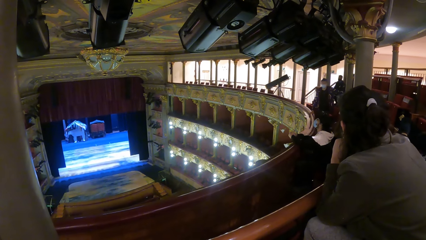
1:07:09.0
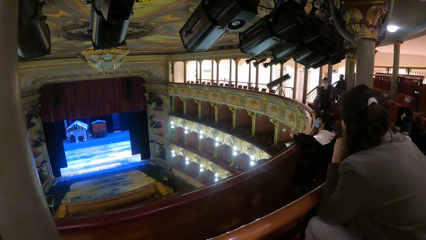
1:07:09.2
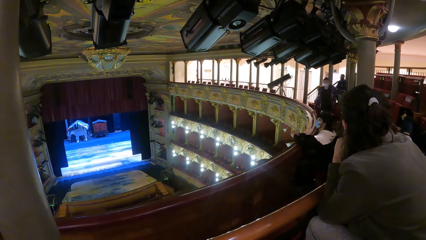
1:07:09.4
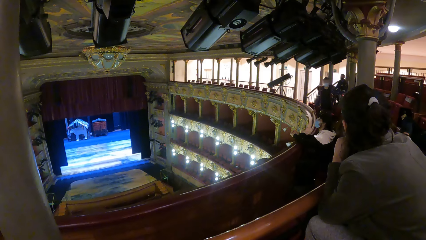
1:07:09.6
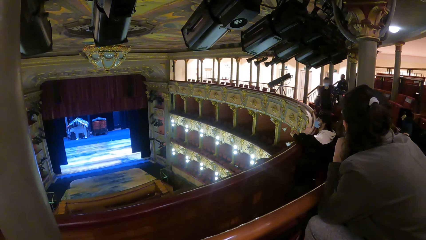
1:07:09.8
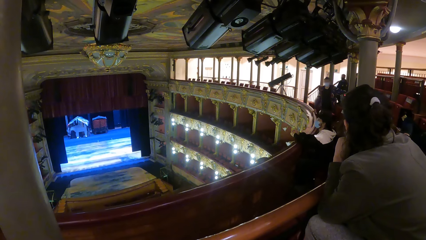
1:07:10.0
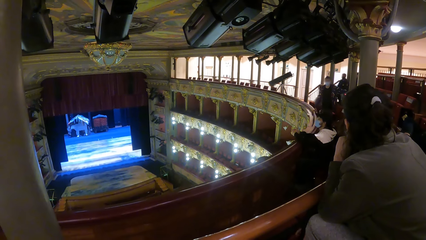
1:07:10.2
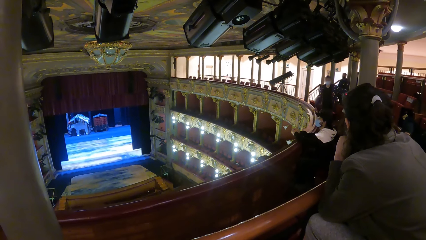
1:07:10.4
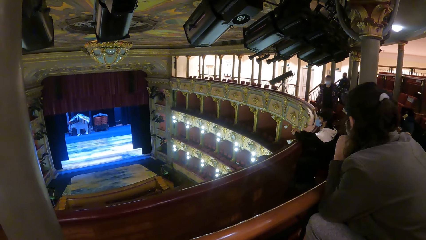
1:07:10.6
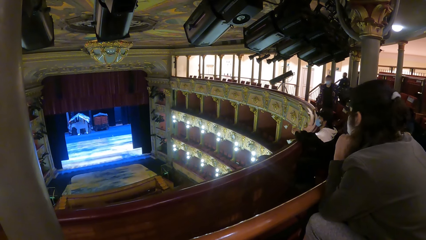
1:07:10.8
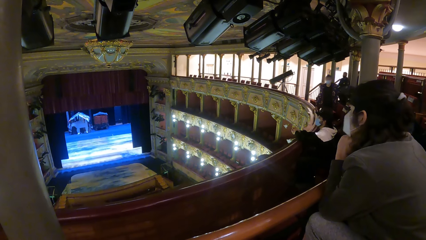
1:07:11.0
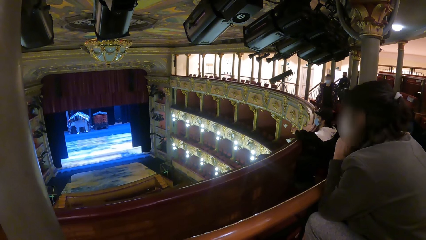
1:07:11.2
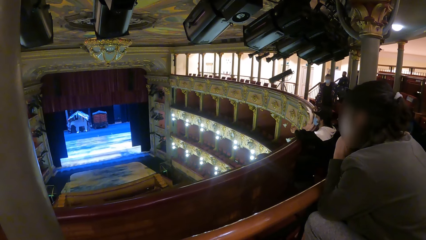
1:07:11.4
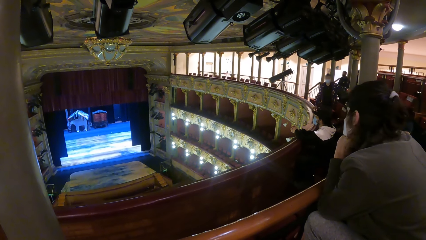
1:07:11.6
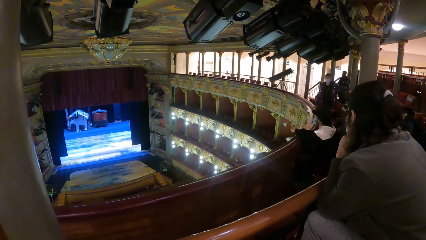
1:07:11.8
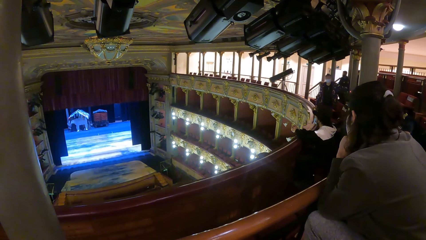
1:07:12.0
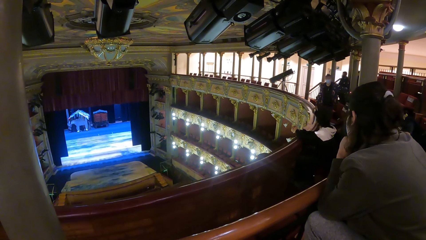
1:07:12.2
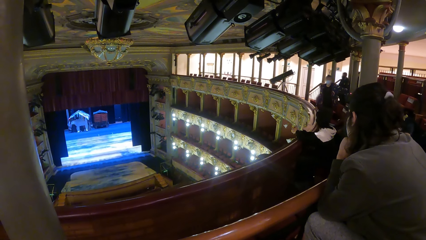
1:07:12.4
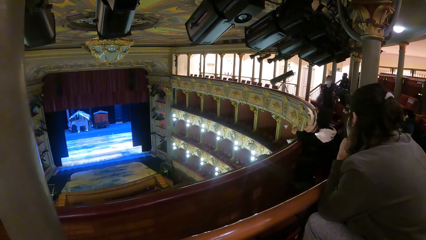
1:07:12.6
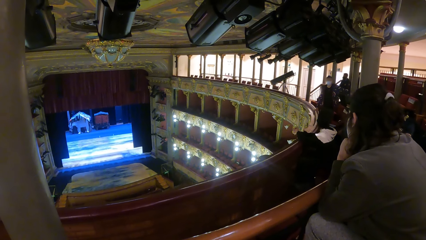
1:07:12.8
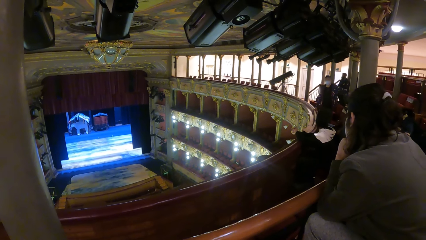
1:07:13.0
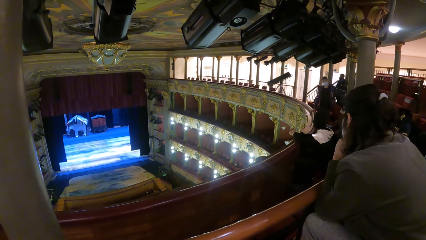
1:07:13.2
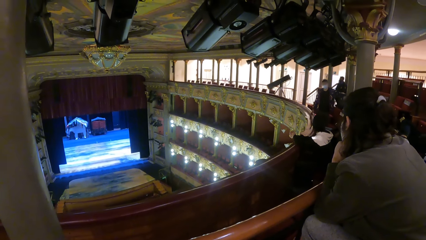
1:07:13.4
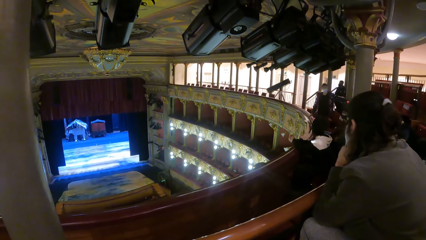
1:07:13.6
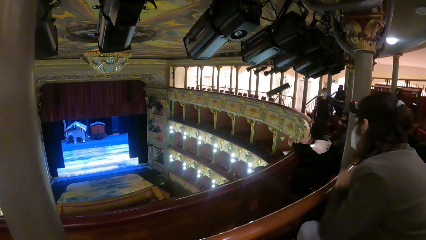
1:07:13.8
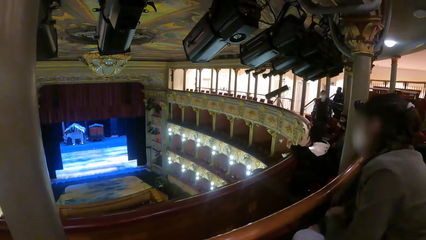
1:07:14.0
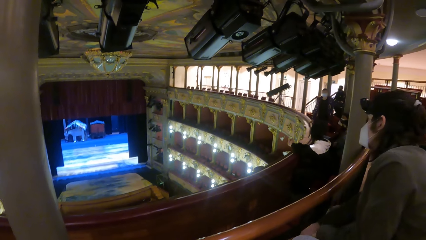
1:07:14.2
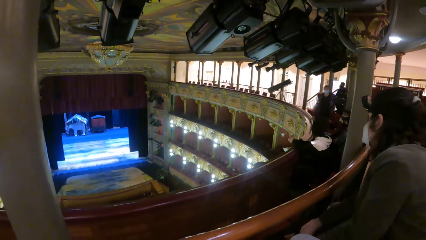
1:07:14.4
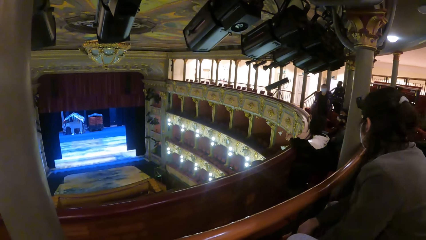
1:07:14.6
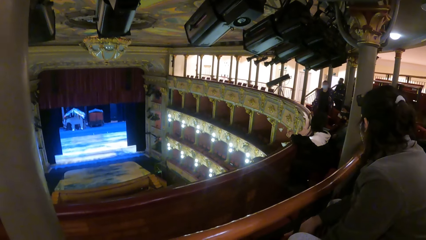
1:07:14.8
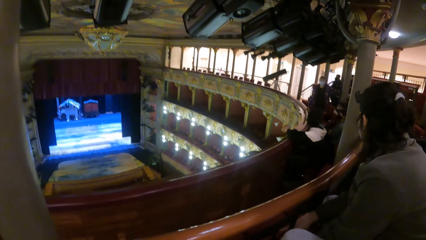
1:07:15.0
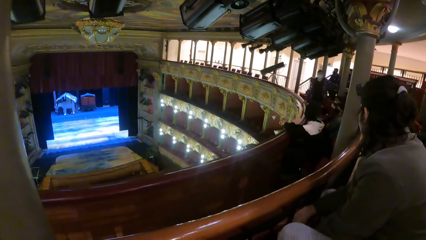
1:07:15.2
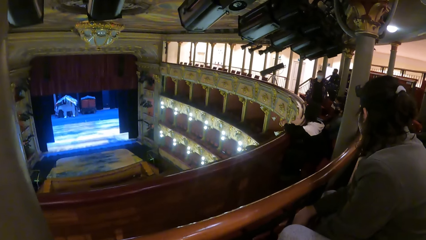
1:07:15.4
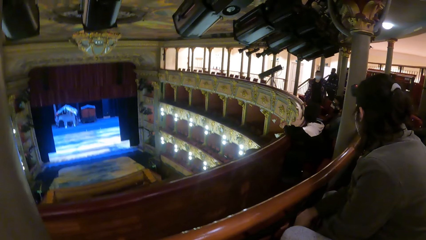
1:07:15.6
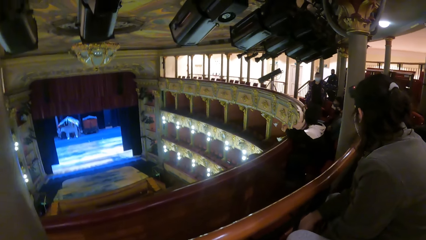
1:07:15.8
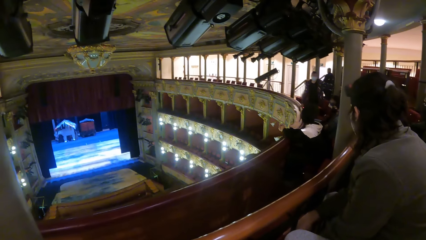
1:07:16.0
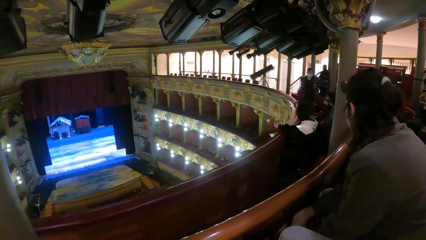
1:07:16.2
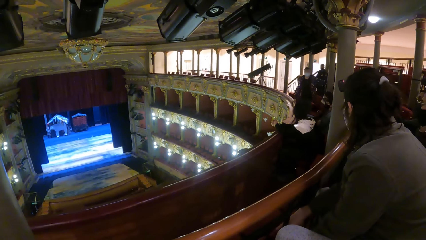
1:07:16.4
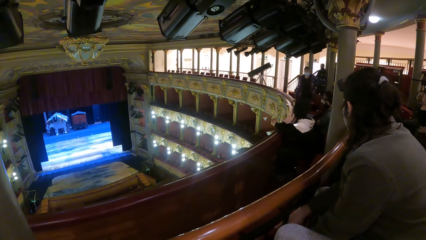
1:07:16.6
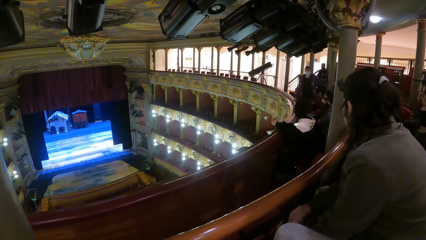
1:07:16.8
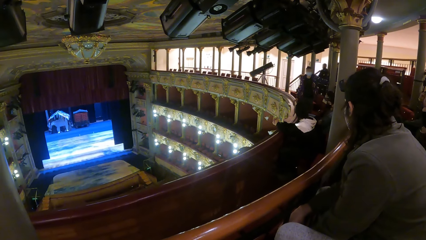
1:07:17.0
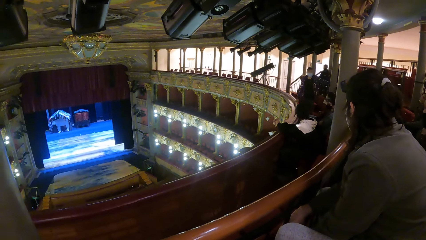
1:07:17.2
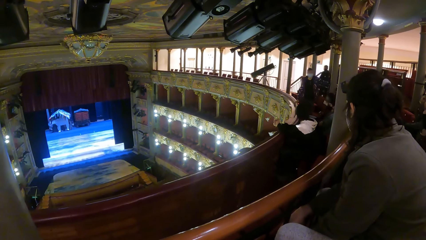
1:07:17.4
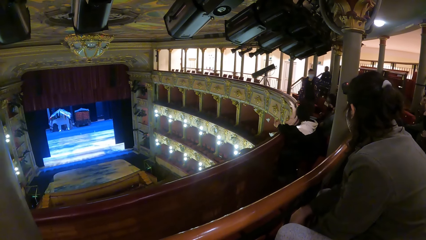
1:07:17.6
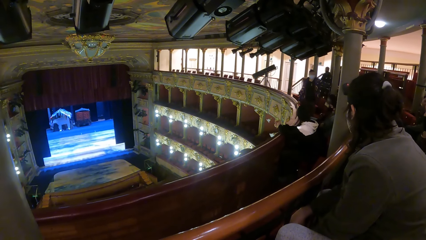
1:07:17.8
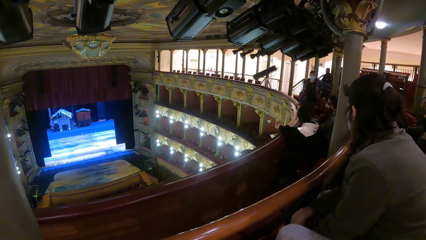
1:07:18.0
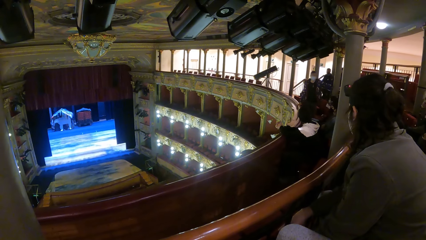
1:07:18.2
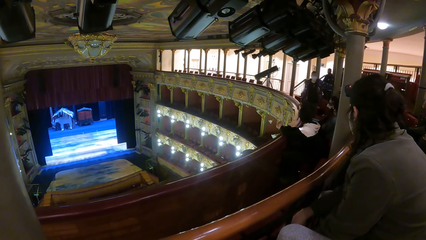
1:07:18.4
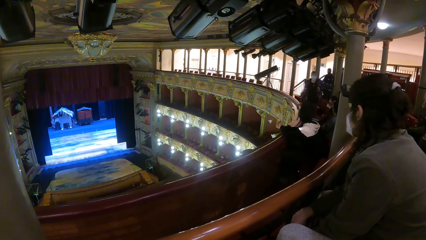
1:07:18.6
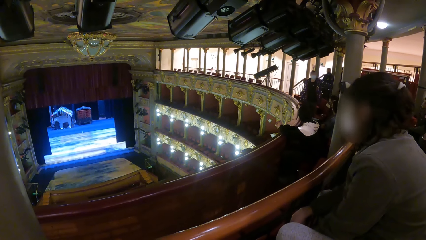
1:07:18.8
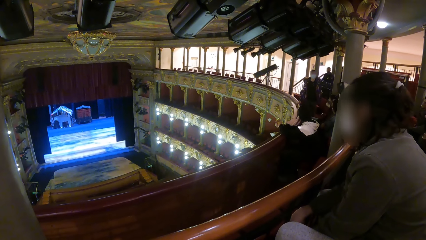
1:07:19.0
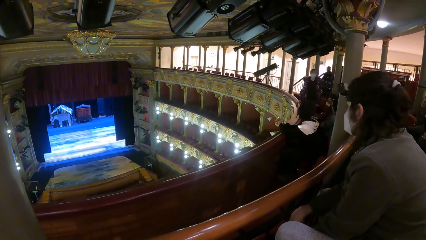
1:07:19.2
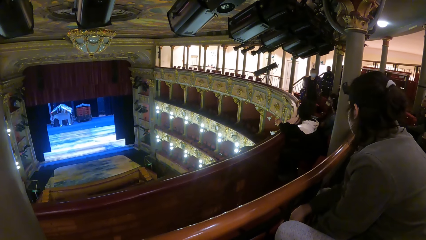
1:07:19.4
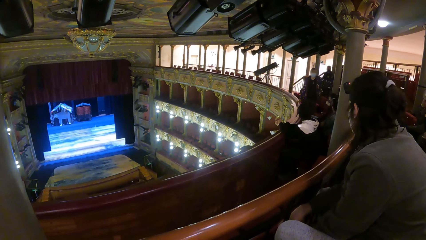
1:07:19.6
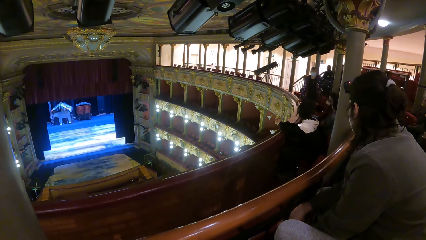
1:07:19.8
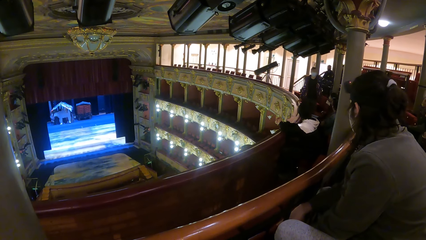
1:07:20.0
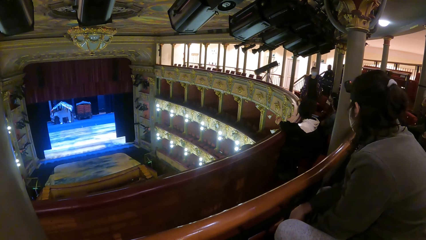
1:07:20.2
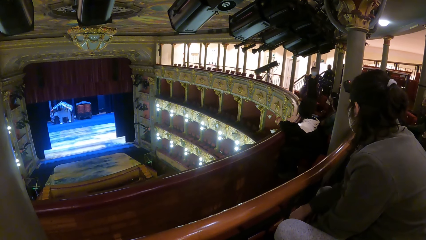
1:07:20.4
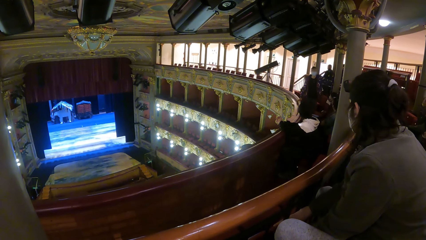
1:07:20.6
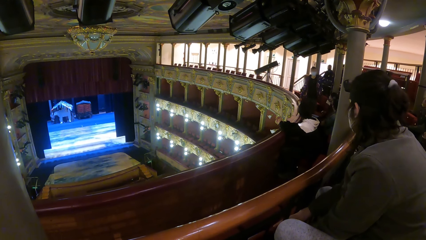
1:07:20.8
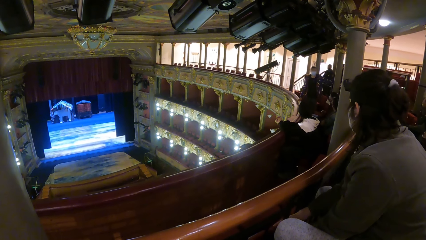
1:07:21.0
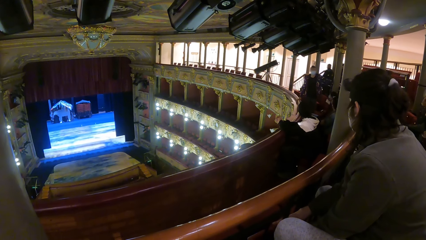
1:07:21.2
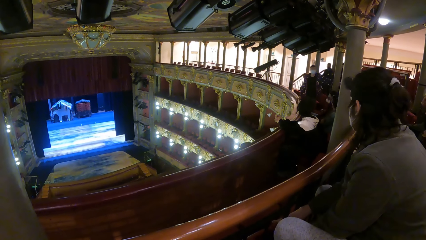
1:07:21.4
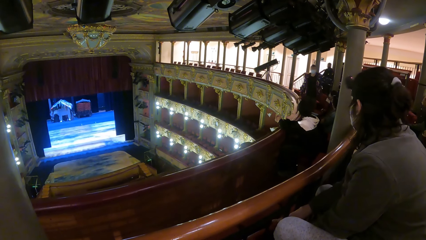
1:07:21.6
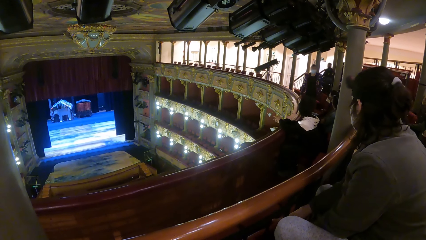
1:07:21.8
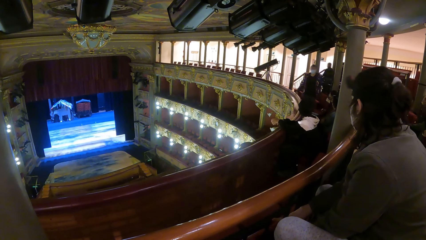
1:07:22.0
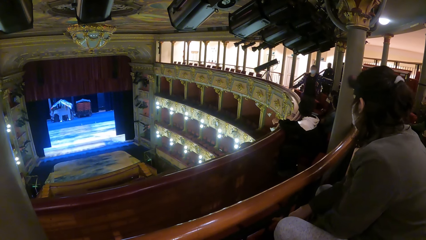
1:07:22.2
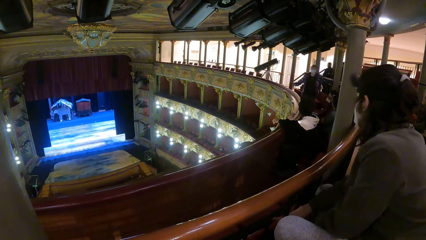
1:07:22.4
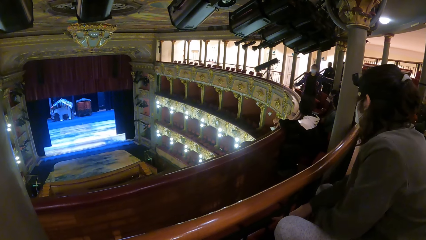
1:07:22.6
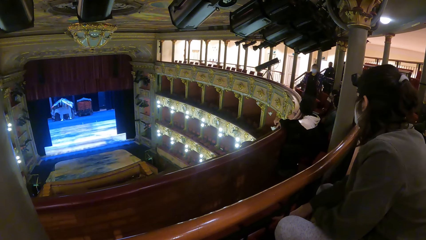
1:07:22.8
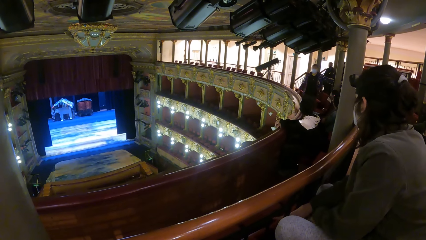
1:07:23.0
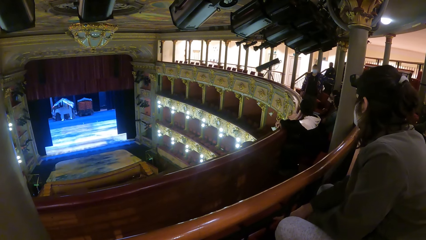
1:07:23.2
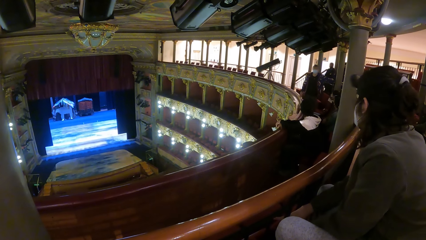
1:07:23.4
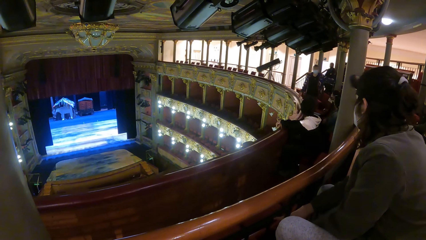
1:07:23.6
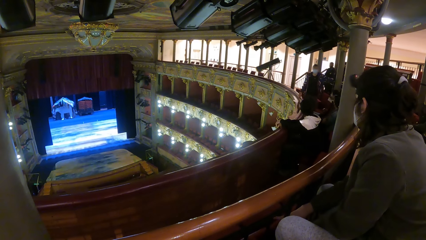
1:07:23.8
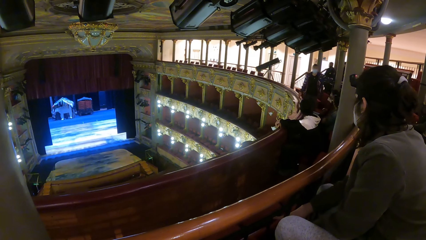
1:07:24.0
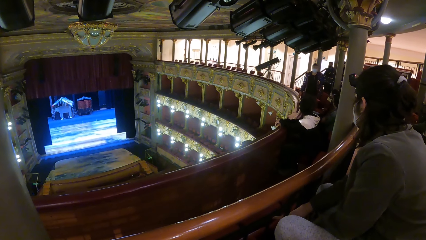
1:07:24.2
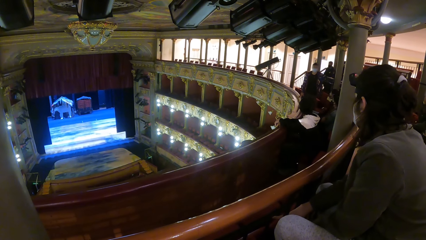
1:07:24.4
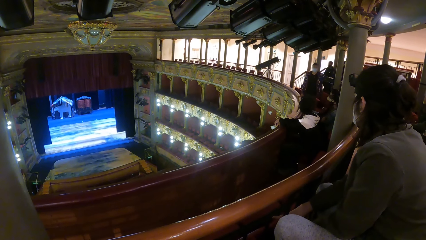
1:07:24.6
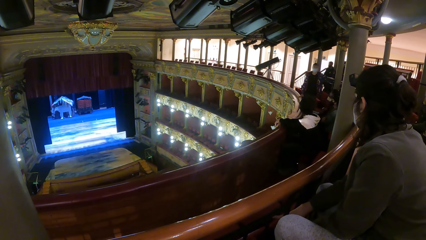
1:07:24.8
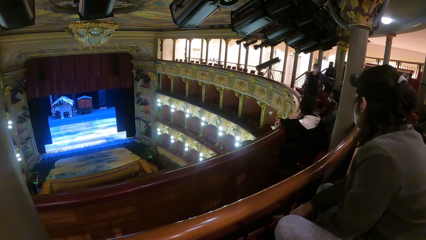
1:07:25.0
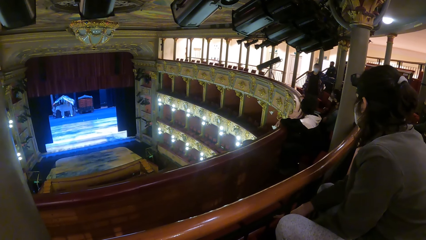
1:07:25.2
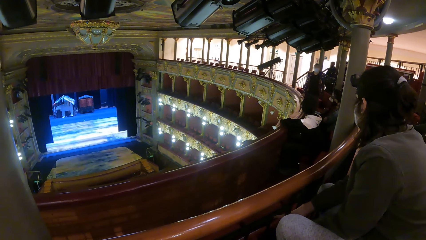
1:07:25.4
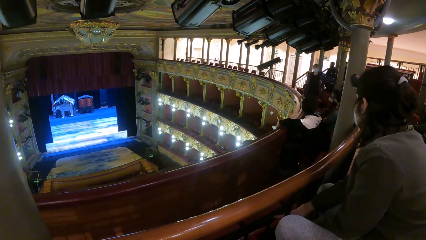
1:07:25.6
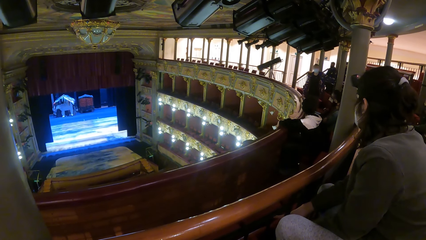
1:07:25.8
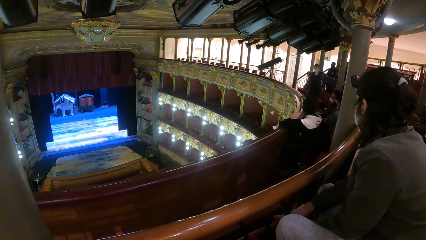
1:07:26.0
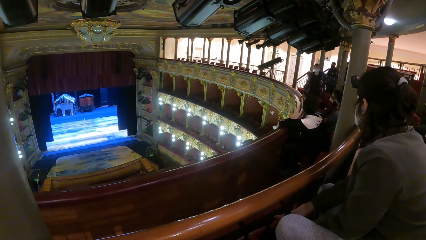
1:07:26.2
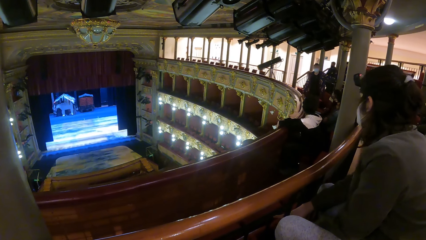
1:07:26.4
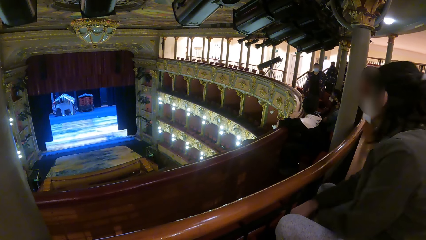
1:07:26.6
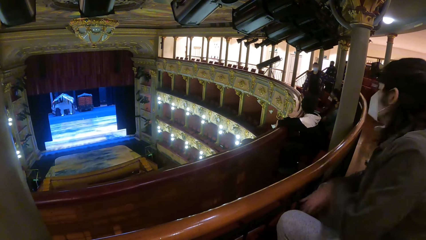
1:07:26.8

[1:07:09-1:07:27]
A man sways his hand. The man holds a barrier.
